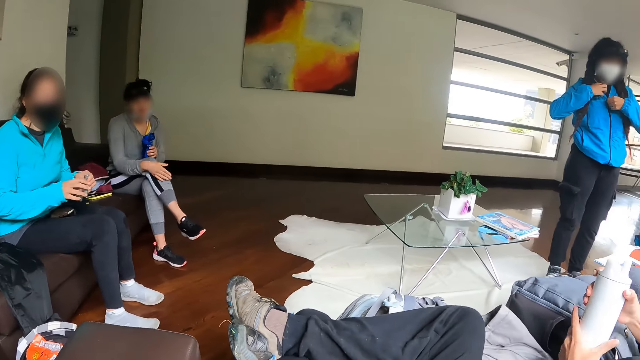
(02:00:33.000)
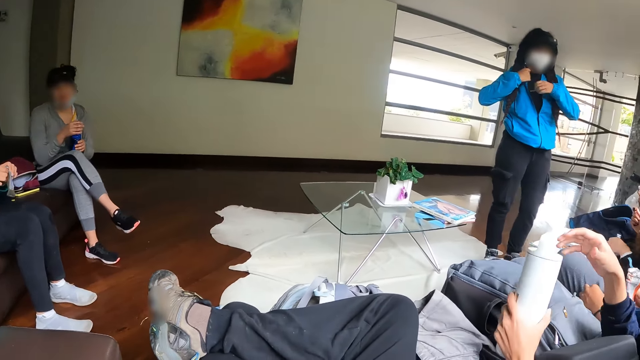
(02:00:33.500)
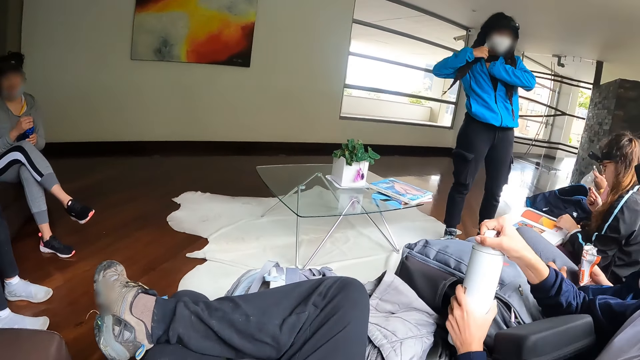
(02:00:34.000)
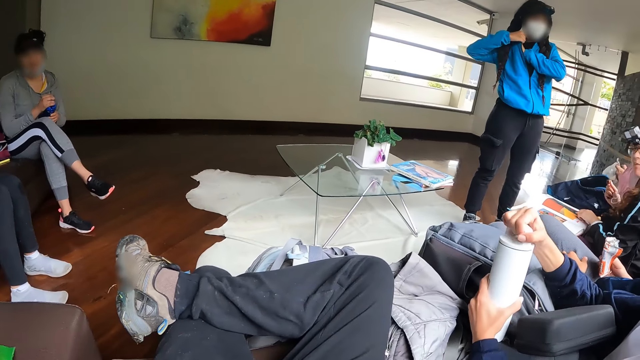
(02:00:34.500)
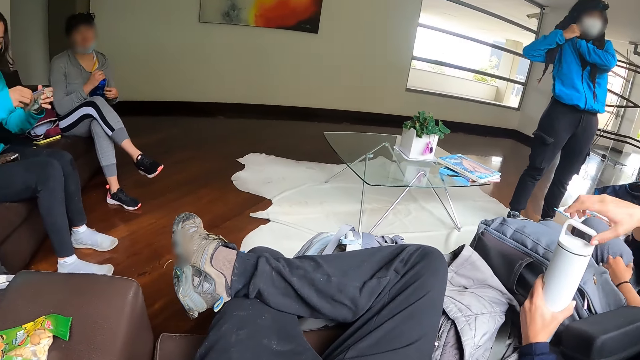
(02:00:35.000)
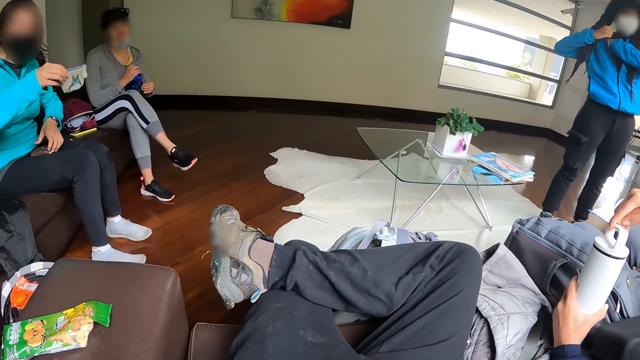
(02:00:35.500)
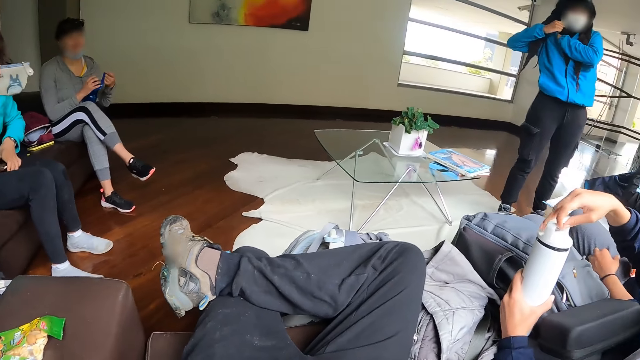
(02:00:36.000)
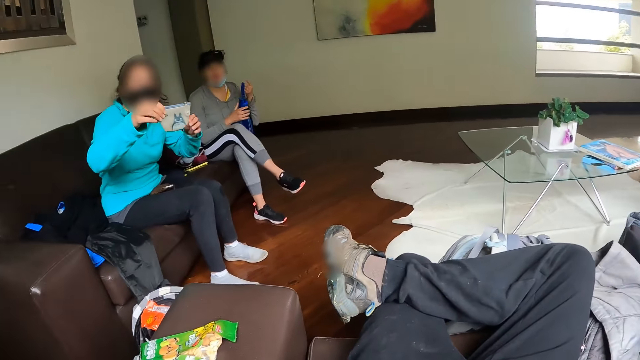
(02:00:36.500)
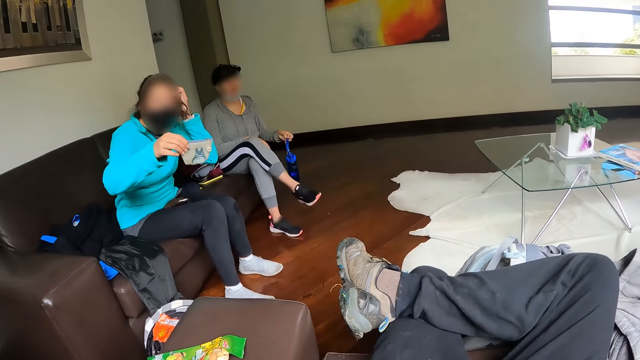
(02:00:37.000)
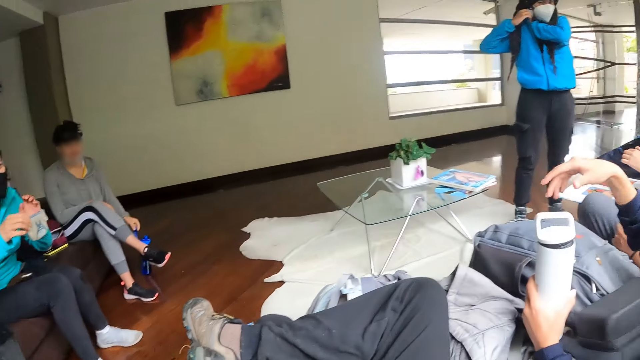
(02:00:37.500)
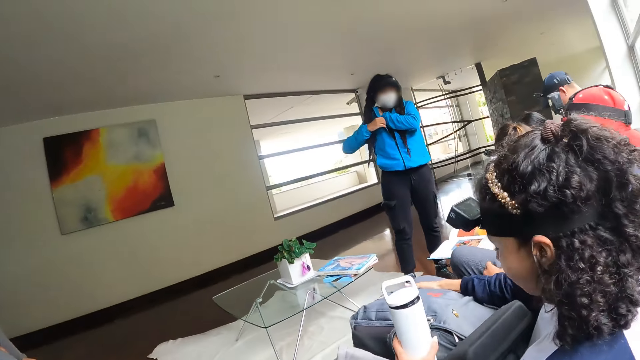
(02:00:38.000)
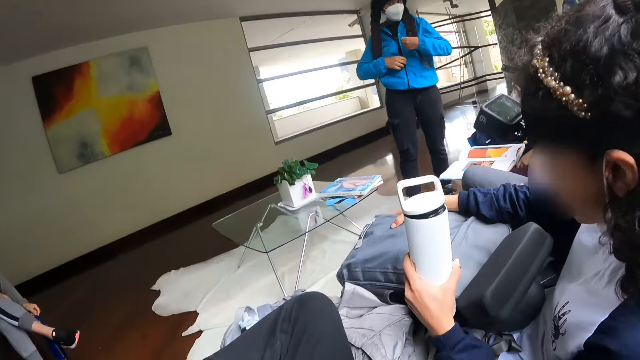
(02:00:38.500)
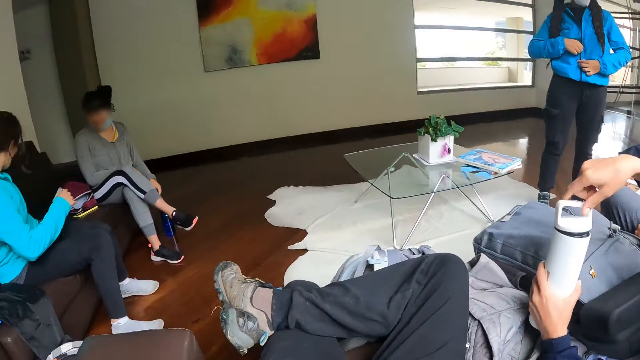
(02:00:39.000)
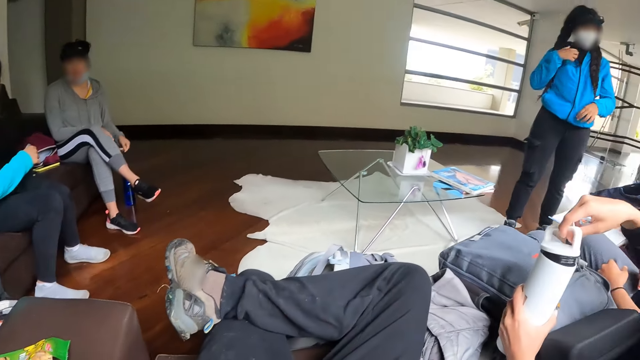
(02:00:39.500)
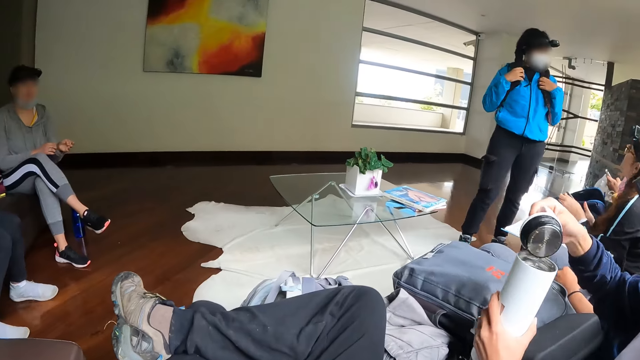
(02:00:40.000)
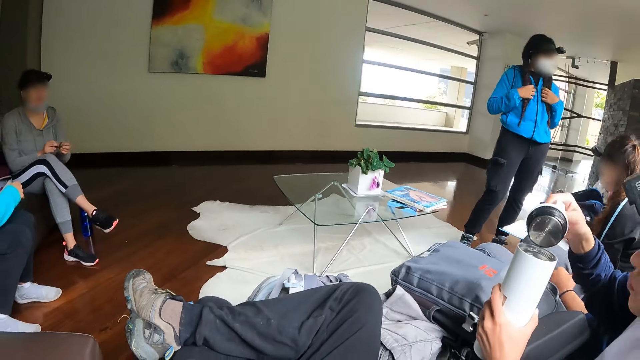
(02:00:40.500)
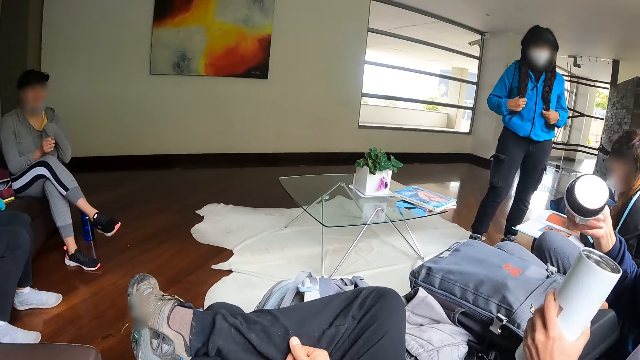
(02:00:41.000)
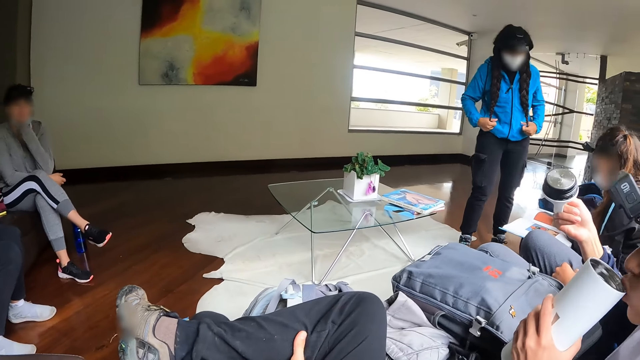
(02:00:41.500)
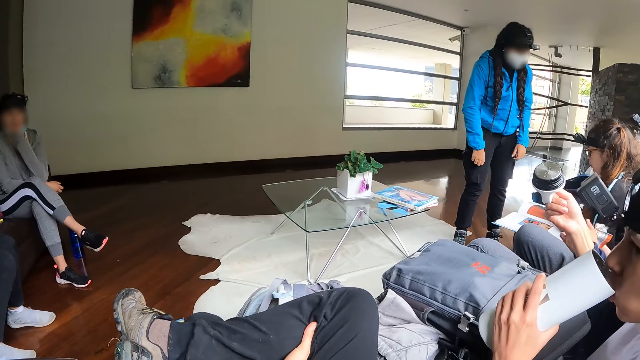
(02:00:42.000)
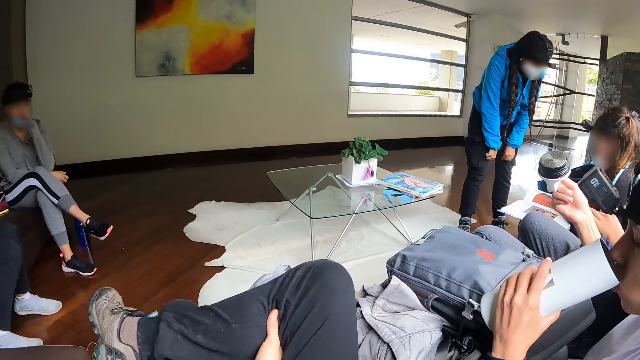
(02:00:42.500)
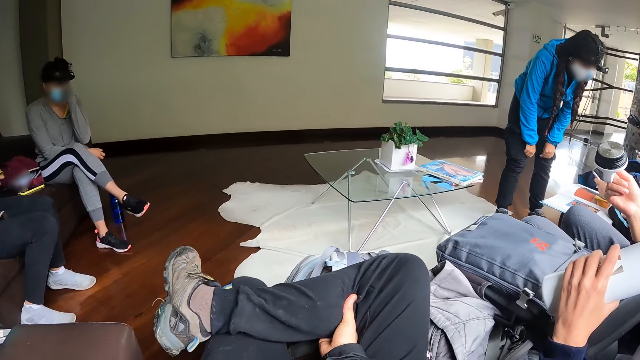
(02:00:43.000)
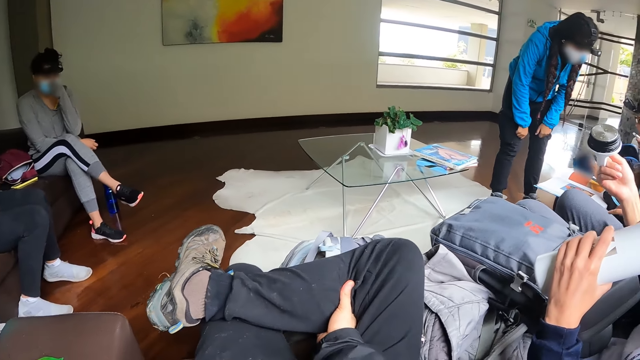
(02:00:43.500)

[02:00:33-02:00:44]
A woman unzips her hoodie with her left hand. Another woman opens a cover on a thermos in her left hand with her right hand. A third woman shows the camera wearer the purse with her right hand. A fourth woman drops the bottle on the floor with her left hand. The camera wearer looks around. The second woman drinks from the thermos in her right hand.

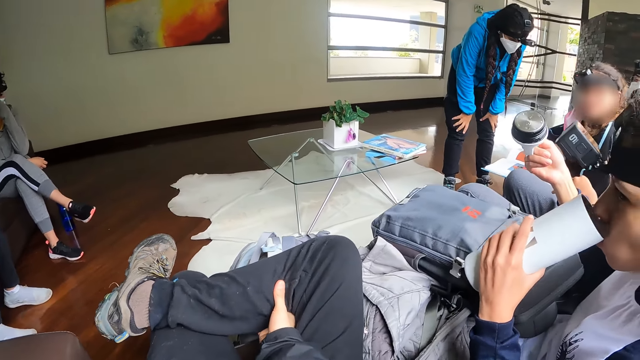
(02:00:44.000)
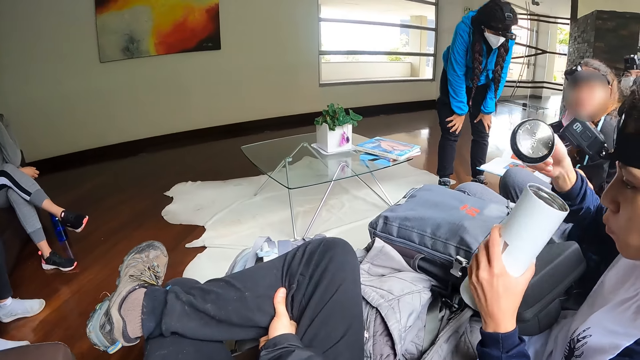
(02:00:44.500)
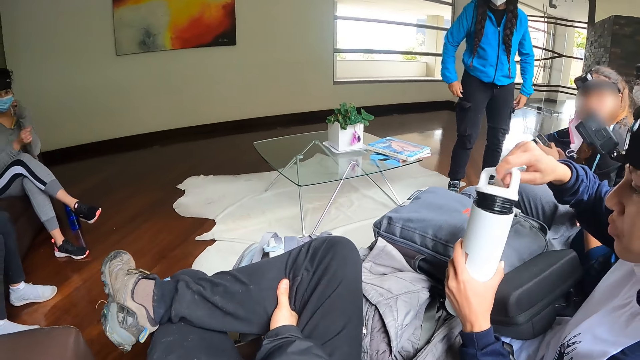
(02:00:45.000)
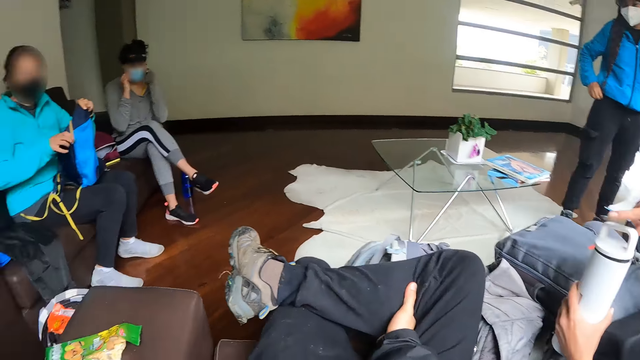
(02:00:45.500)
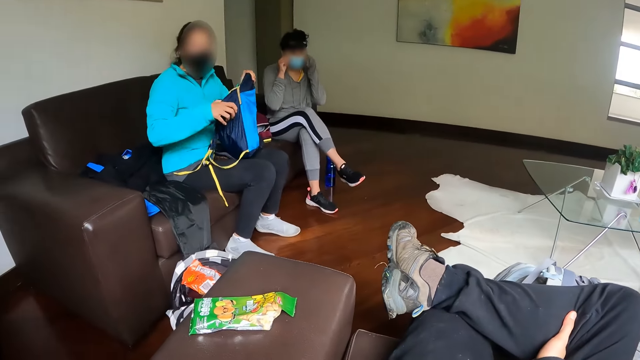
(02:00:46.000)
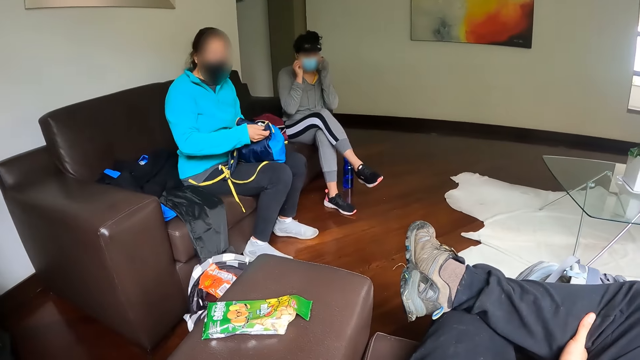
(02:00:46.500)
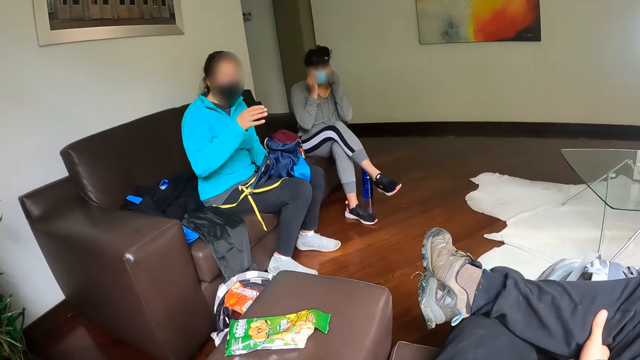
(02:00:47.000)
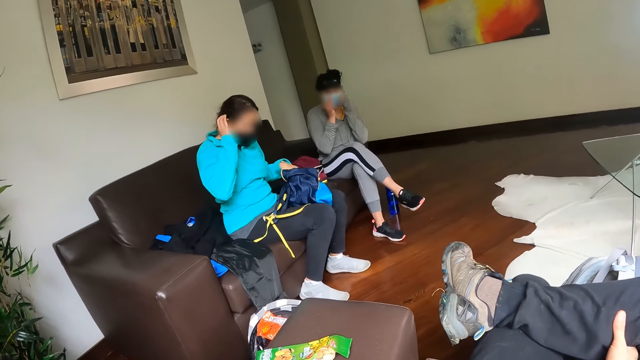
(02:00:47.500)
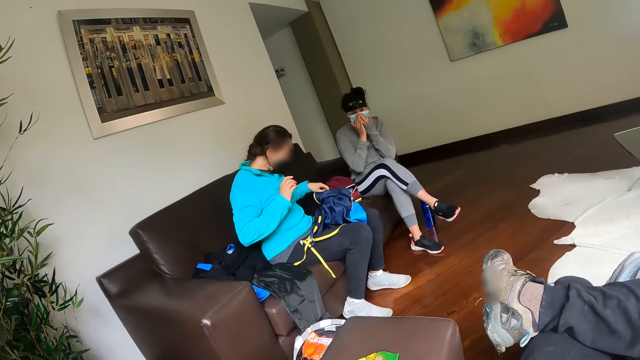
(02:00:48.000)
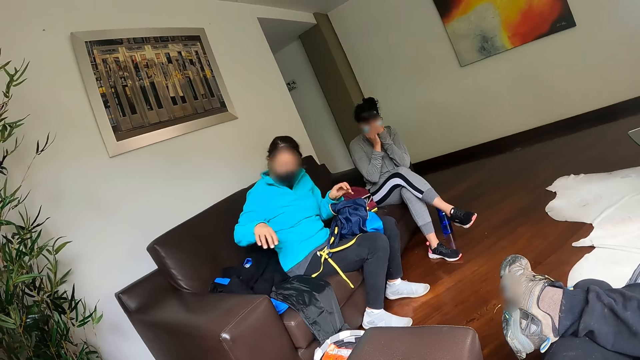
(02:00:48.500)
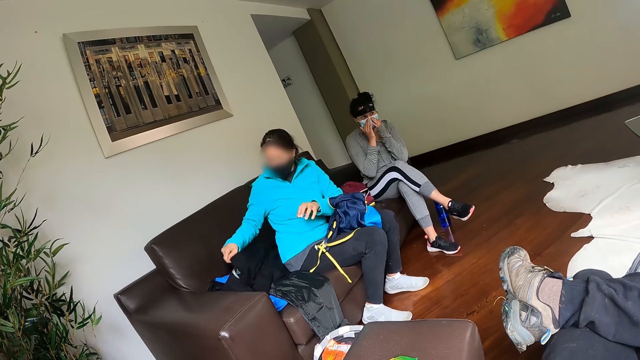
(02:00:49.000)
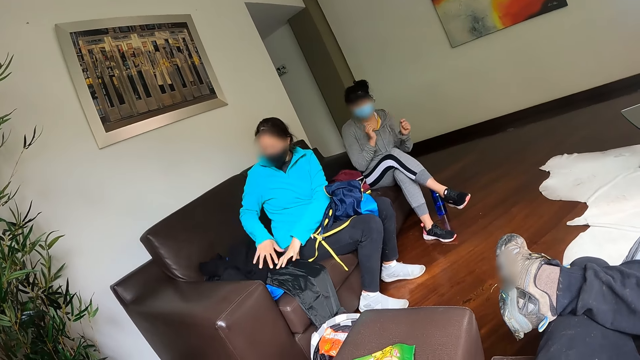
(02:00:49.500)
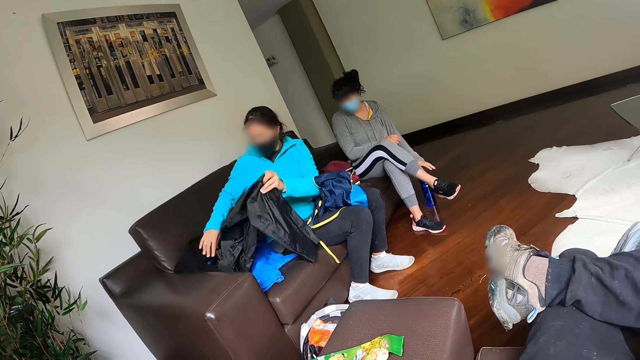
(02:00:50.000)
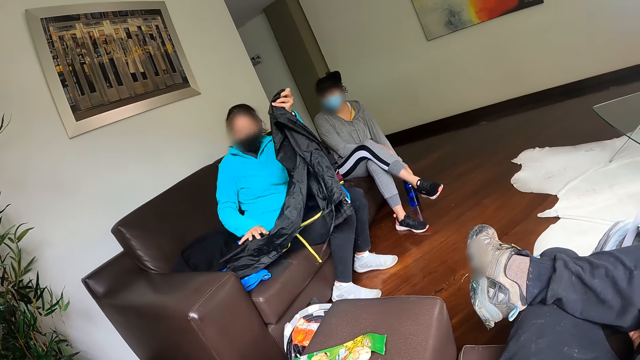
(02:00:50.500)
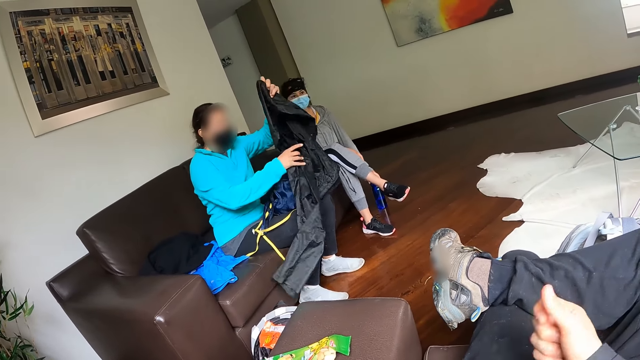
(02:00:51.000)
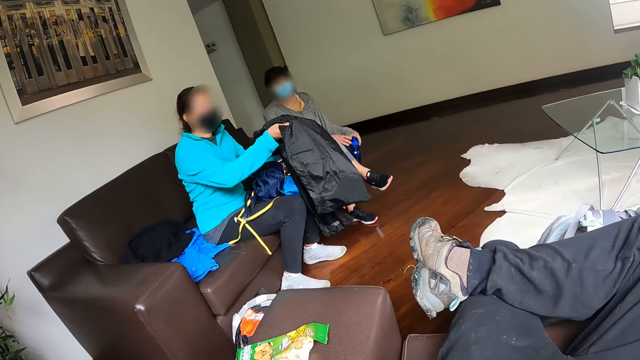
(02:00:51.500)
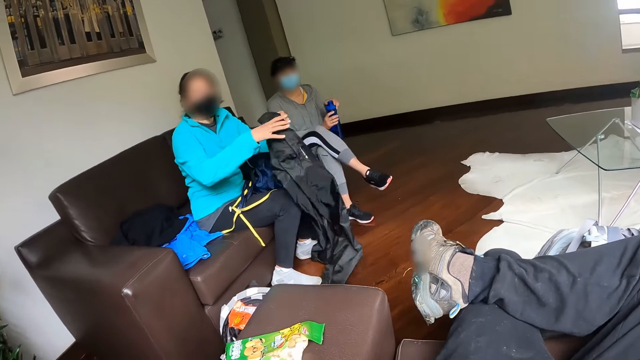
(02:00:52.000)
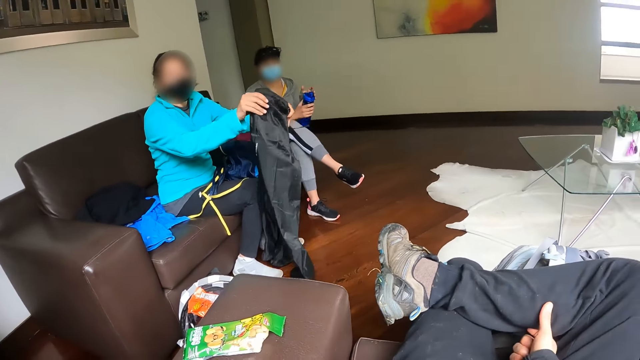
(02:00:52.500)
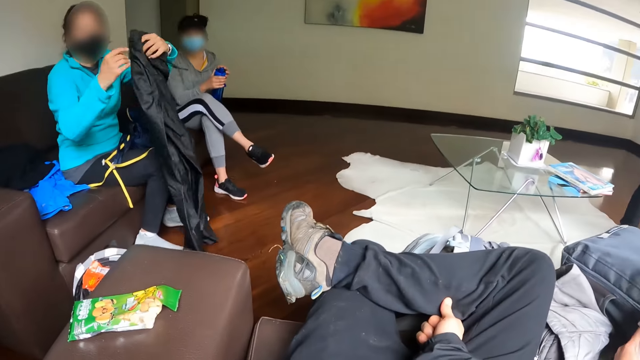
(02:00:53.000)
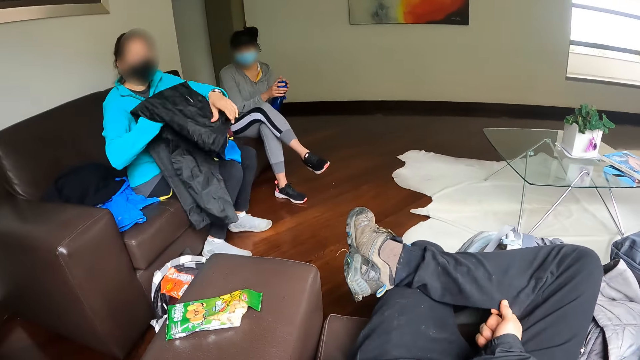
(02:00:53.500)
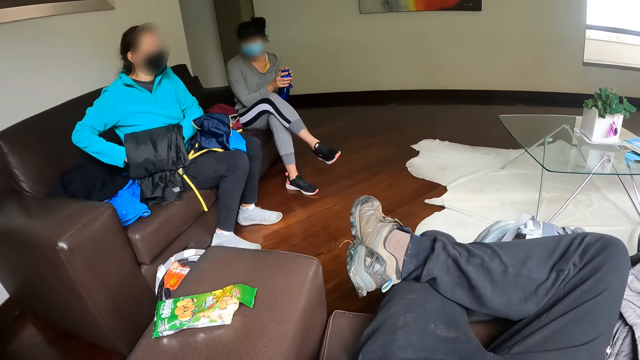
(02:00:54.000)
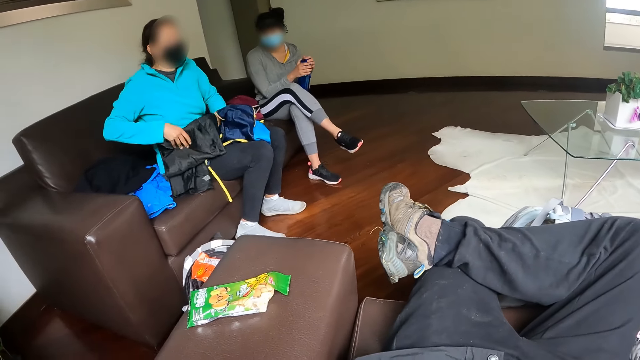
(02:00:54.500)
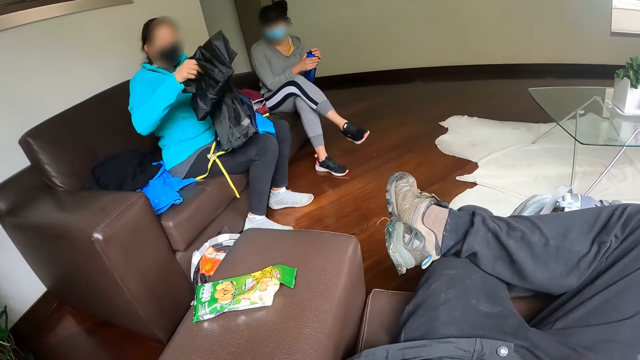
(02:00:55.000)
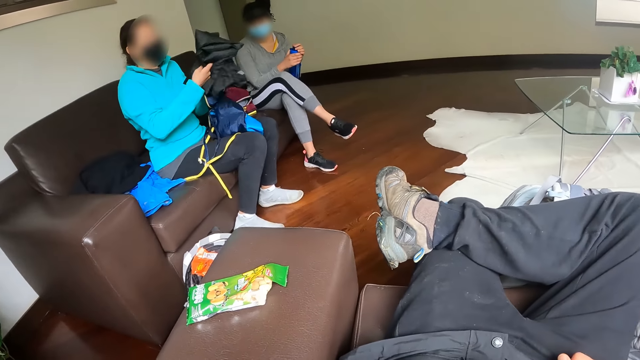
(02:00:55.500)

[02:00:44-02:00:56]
A woman closes the thermos with the cover in her right hand. A person talks to the camera wearer. Another woman picks up a pair of pants from the chair with both hands. The person looks around. The first woman picks up the bottle from the floor with her left hand. The camera wearer folds the piece of cloth. The other woman folds the pair of pants with both hands.
